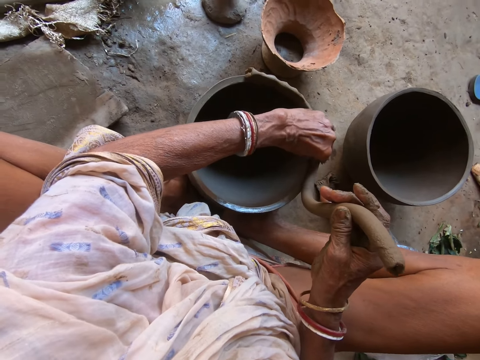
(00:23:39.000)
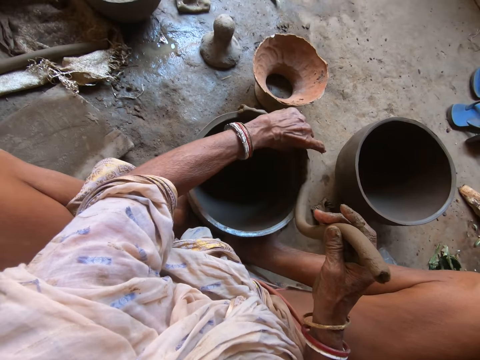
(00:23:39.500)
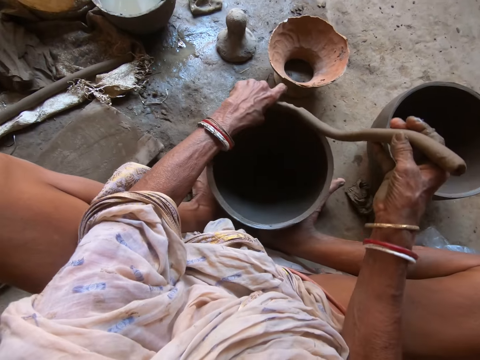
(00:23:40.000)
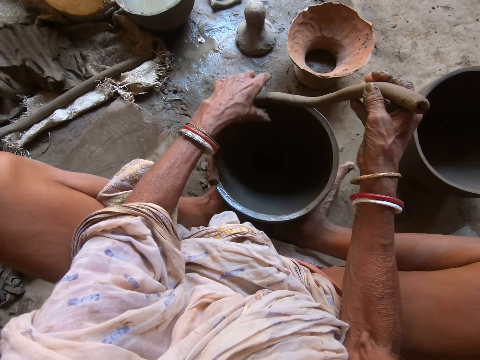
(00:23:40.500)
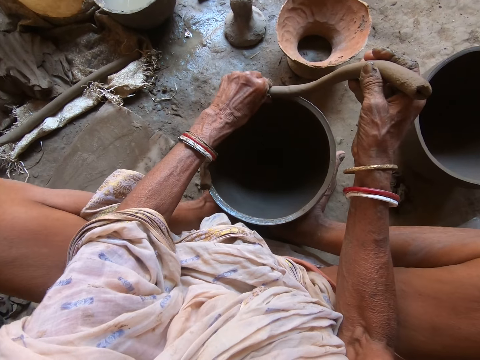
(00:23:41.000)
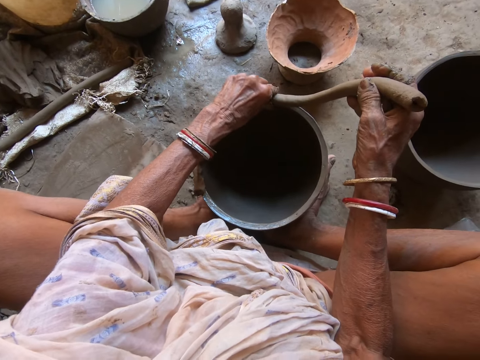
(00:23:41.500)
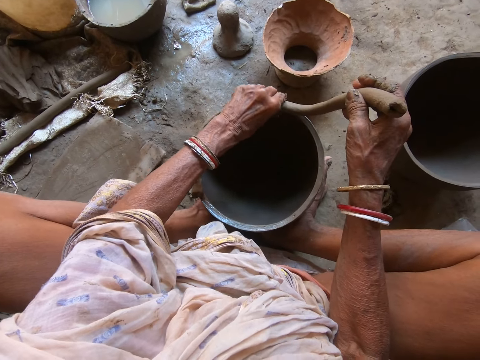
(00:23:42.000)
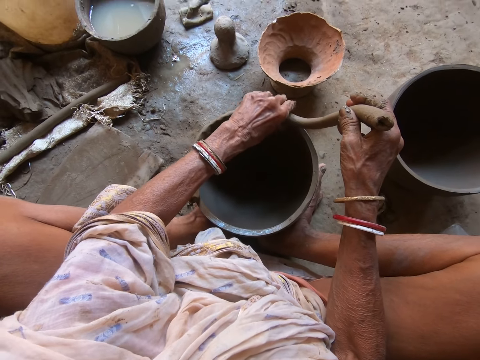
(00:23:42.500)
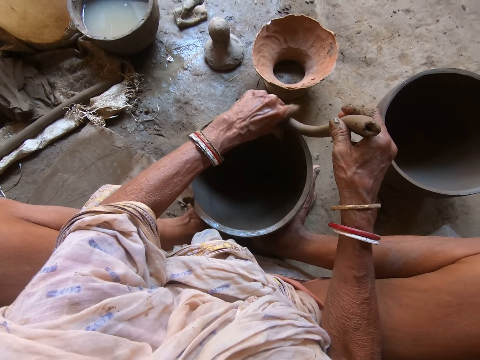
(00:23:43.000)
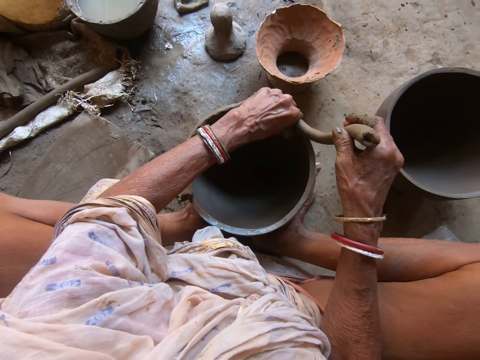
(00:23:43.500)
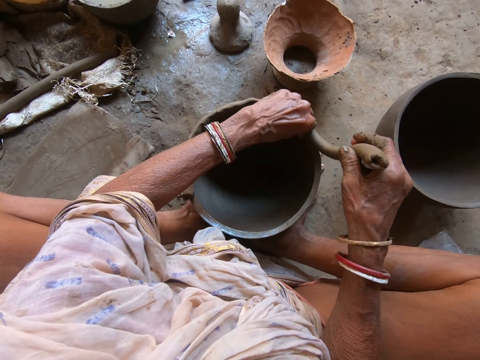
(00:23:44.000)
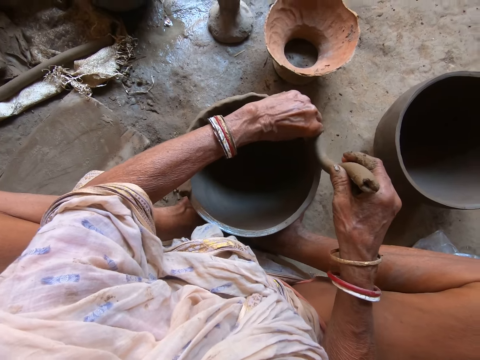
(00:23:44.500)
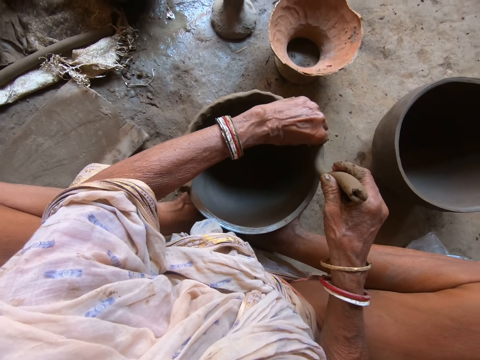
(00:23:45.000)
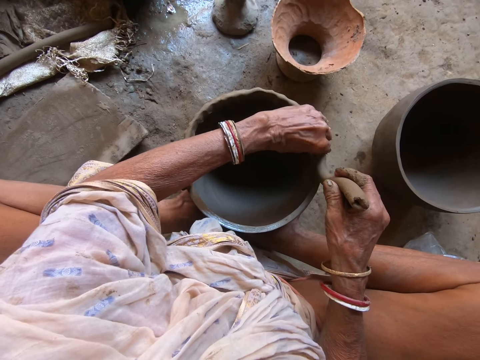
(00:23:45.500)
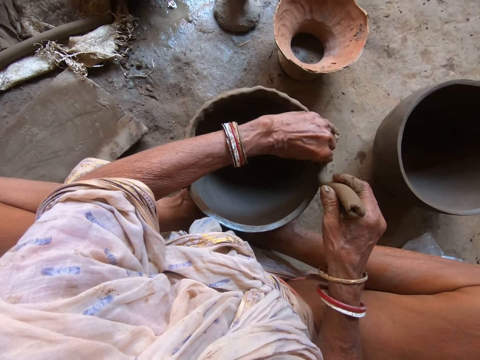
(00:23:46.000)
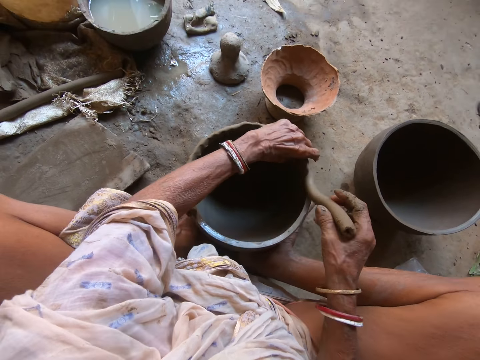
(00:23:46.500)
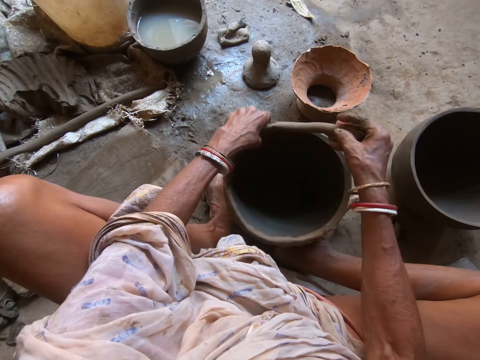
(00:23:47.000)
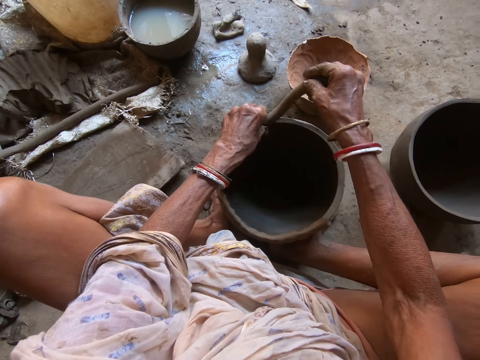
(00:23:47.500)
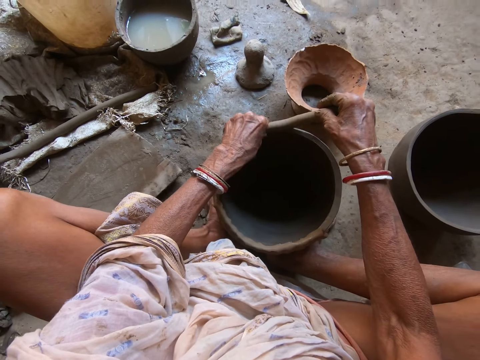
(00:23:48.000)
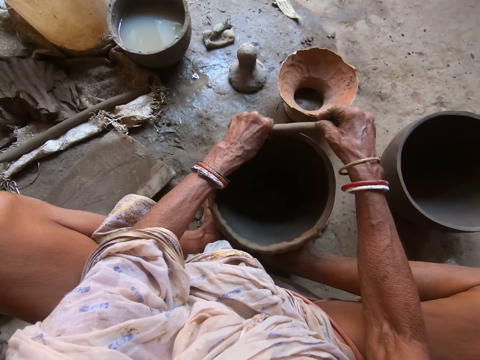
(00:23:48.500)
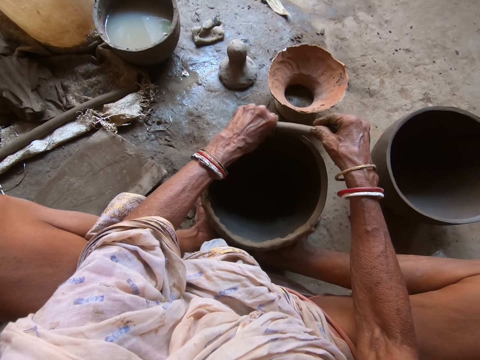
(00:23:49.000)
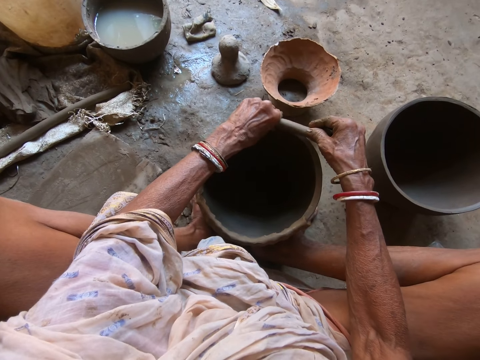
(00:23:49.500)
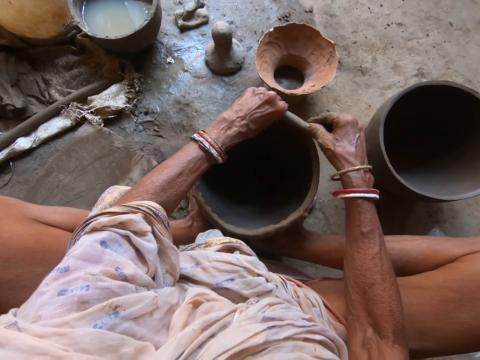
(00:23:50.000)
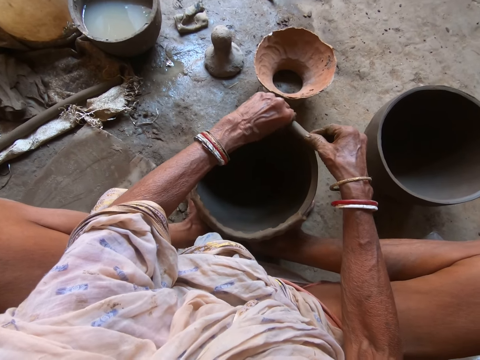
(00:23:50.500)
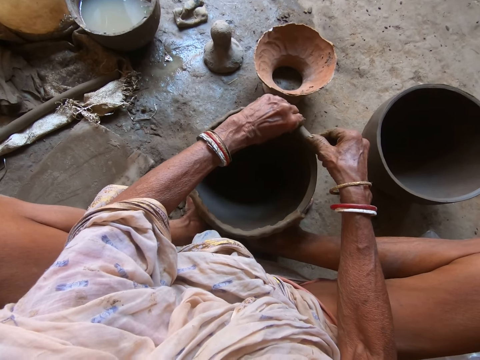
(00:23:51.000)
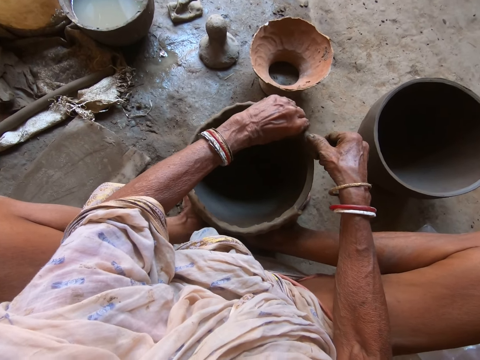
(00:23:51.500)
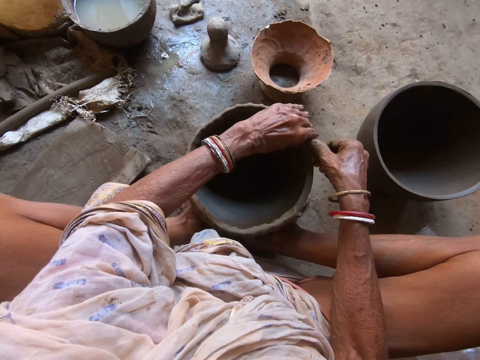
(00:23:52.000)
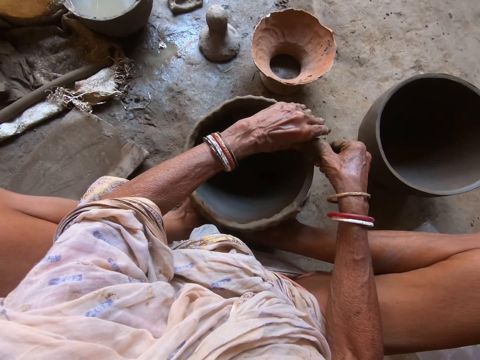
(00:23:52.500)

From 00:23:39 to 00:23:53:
The camera wearer turns a pot. She puts clay on the pot. She rotates the clay pot on her legs on the floor with her left hand. She puts clay on the pot.

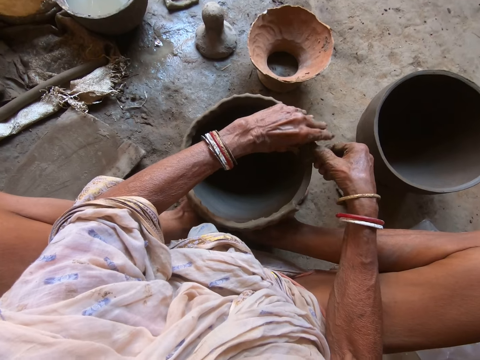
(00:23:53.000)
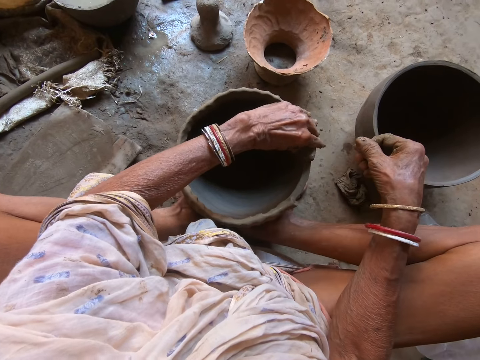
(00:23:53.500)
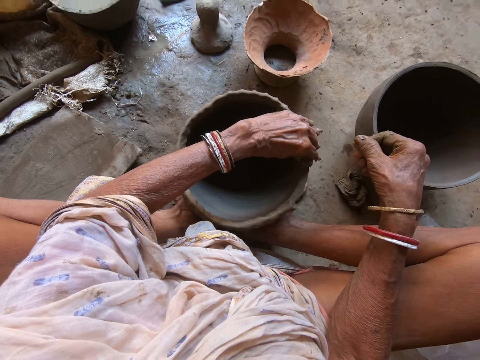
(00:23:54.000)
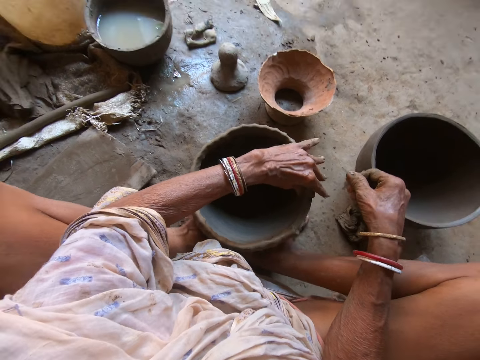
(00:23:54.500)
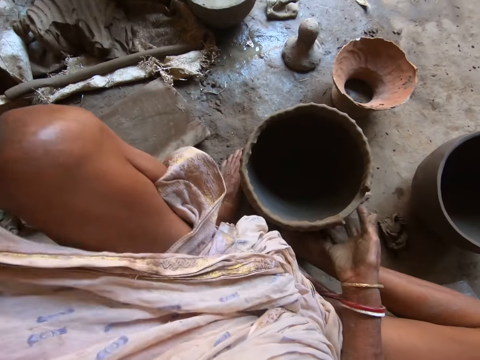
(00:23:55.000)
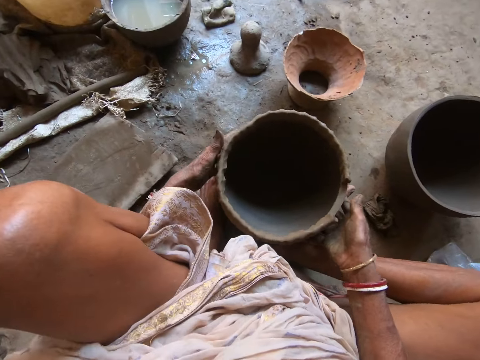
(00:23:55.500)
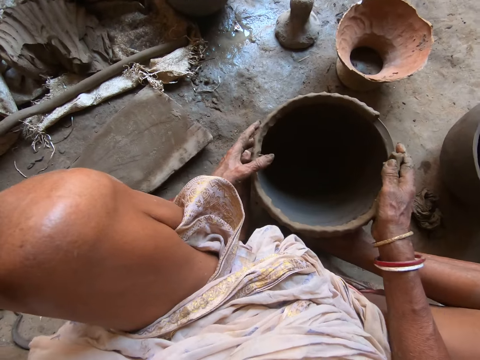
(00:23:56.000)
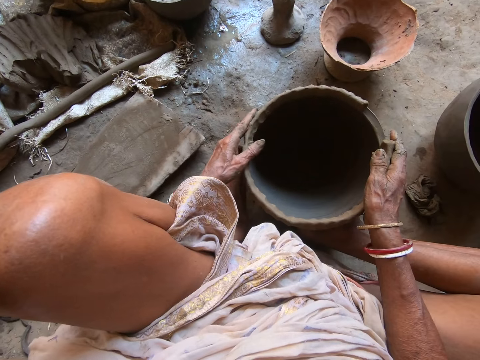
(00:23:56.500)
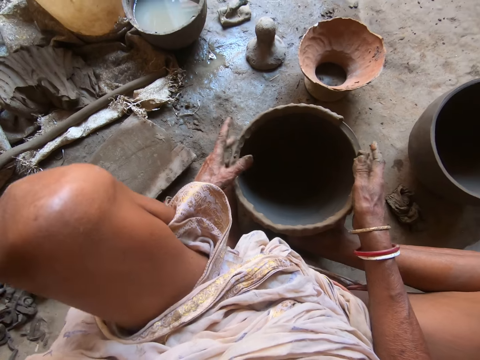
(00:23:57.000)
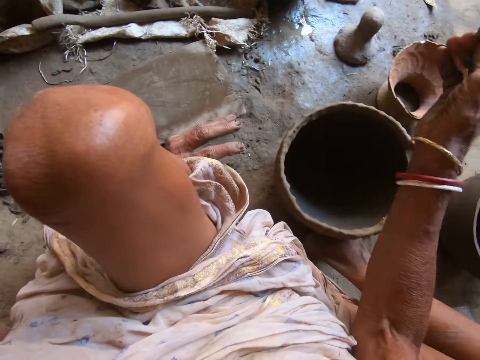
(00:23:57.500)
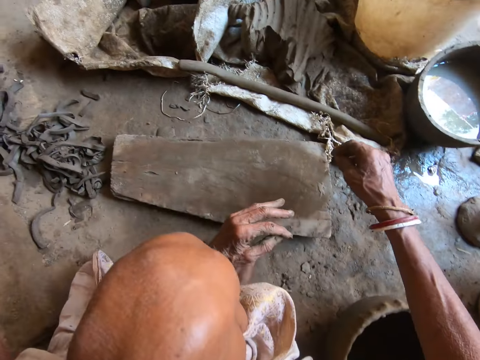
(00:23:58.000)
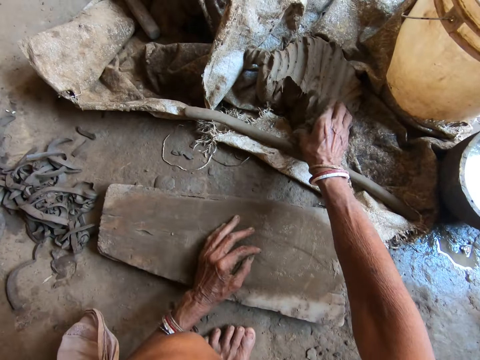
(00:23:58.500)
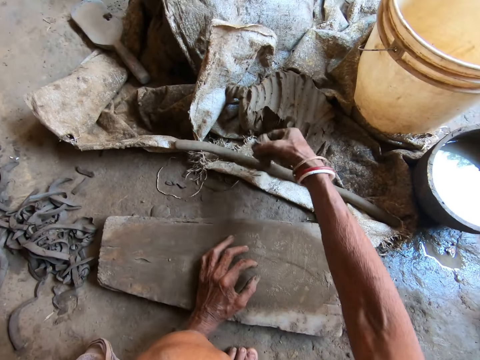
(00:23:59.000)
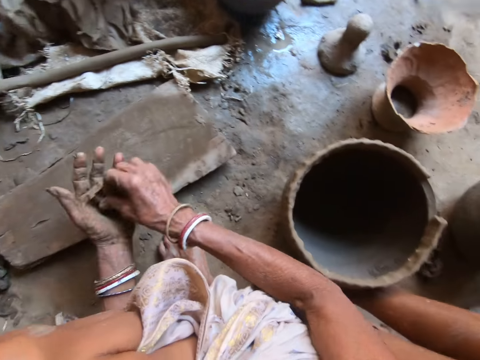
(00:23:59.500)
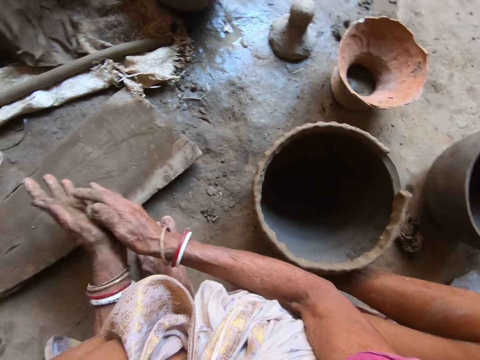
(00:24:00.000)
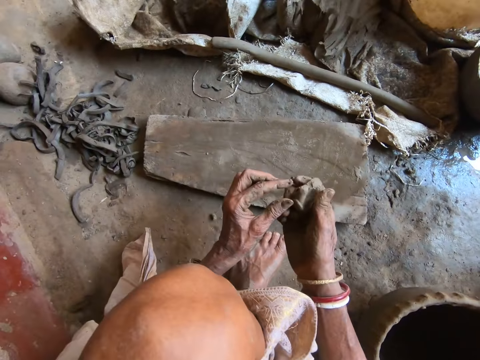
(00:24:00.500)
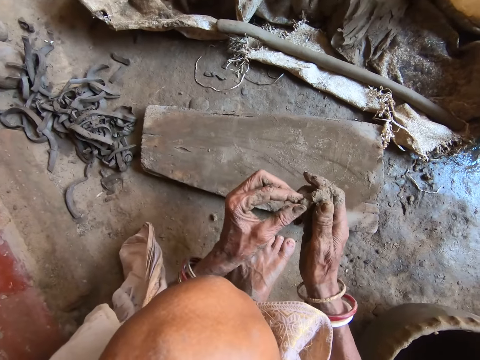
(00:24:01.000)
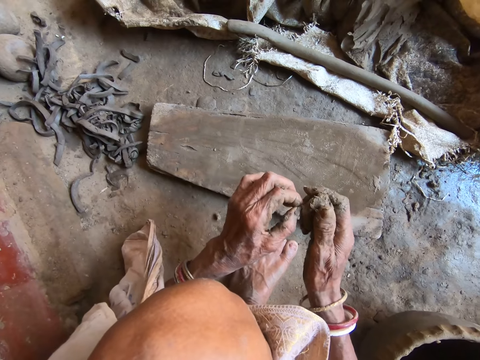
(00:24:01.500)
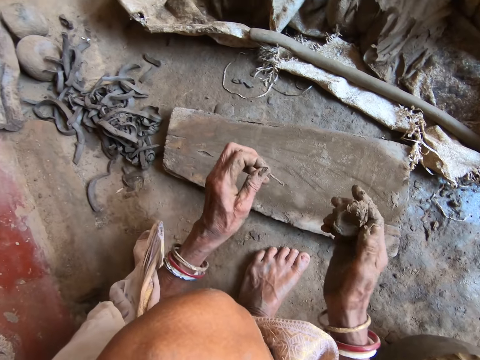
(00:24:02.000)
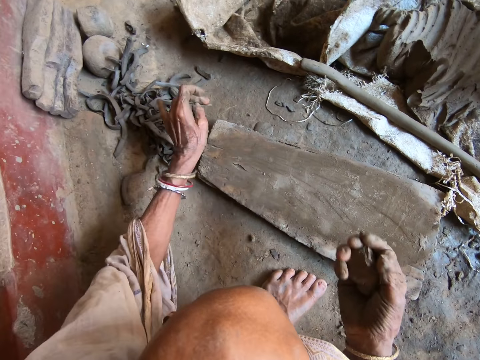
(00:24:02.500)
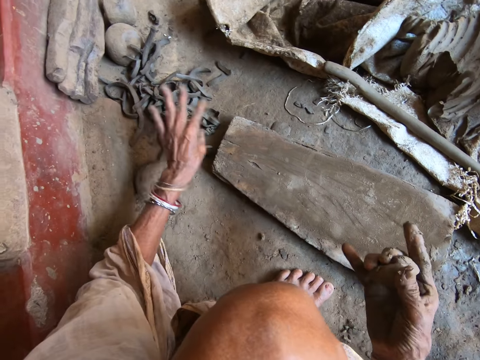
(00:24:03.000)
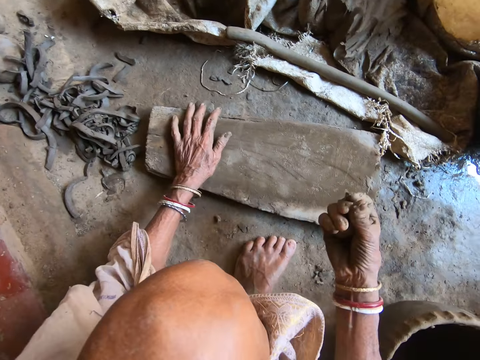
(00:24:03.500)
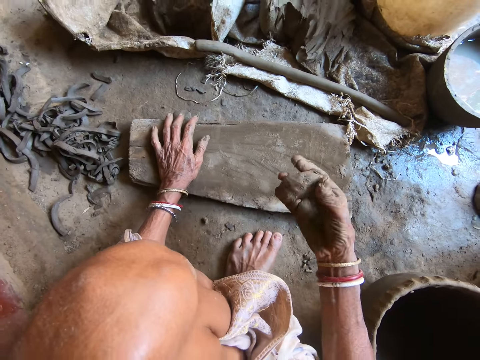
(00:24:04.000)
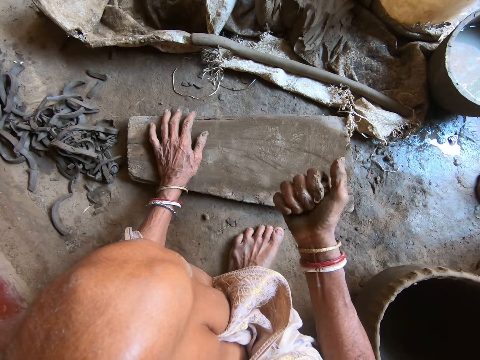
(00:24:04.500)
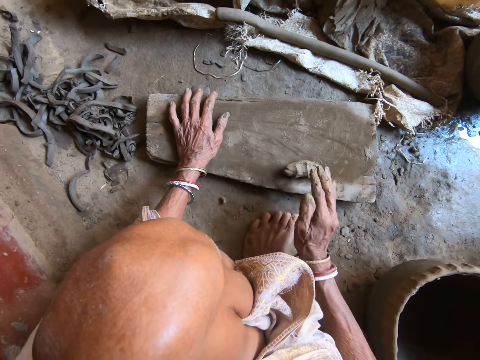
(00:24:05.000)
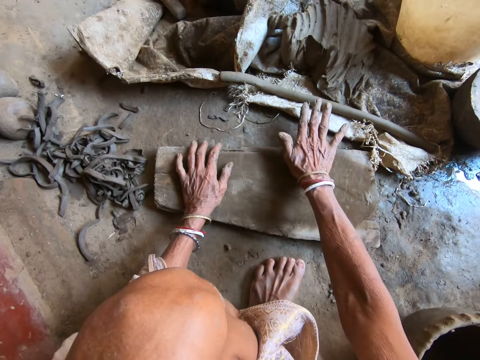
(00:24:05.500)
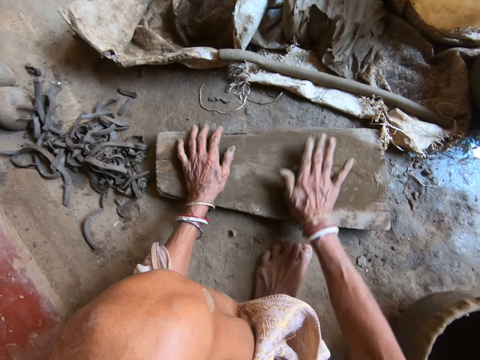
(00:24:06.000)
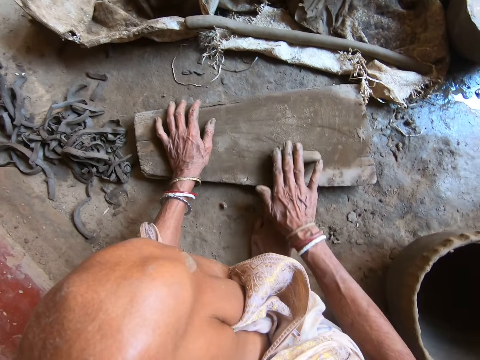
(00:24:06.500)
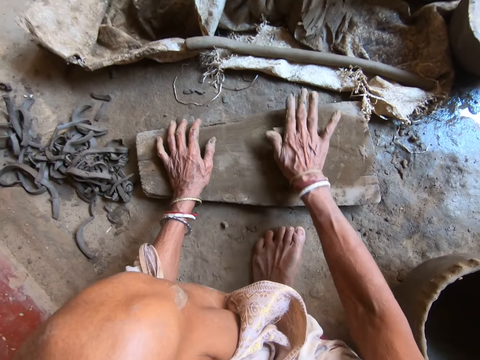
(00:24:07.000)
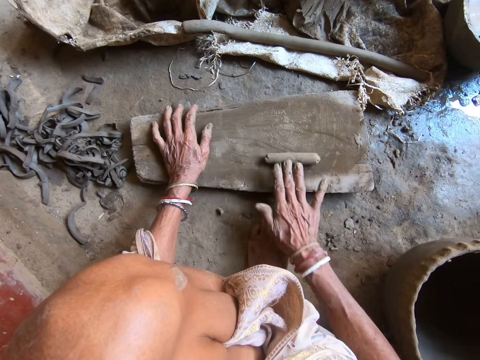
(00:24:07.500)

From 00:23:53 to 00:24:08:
The camera wearer rotates the clay pot on her legs on the floor with both hands. She examines the clay pot on her legs on the floor with both hands. She touches the pot. She cuts clay from the sack of clay on the floor with her right hand. She molds the clay with both hands, puts the clay on her left hand and presses the clay. She removes dirt from the clay in her right hand with her left hand. She molds the clay with her right hand and drops the dirt on the floor with her left hand. She presses the clay. She places her left hand on the wood on the floor. She drops the clay on the wood on the floor with her right hand. She rolls the clay on the wood on the floor with her right hand.
